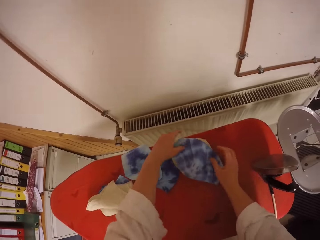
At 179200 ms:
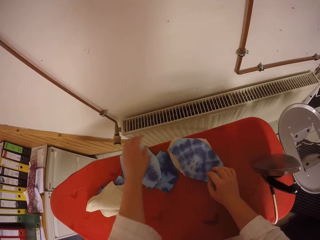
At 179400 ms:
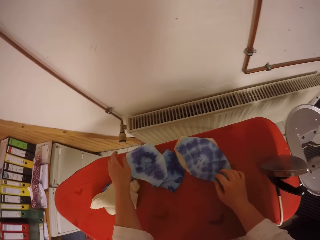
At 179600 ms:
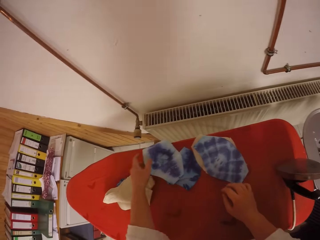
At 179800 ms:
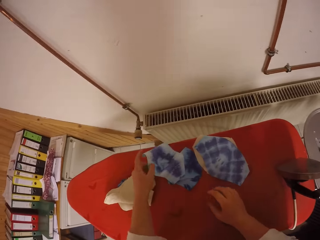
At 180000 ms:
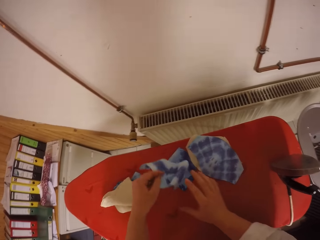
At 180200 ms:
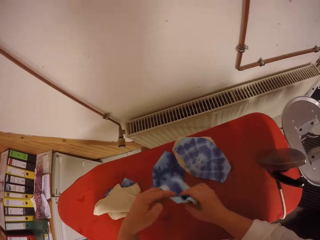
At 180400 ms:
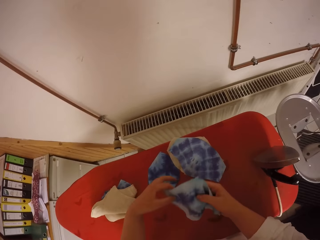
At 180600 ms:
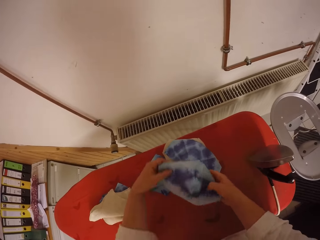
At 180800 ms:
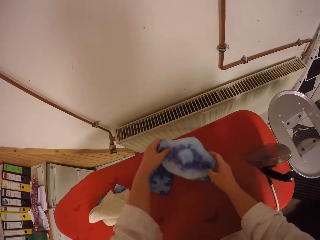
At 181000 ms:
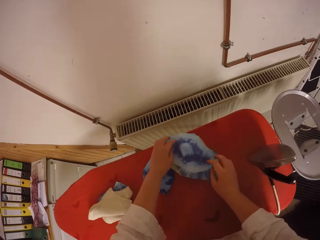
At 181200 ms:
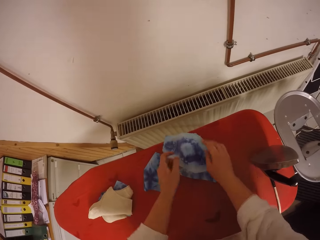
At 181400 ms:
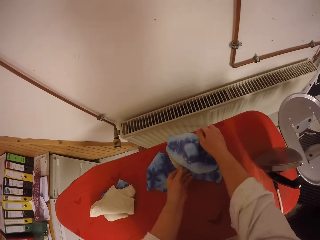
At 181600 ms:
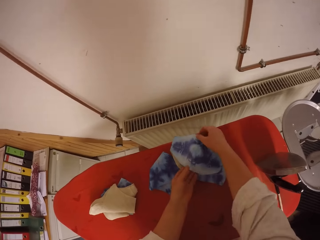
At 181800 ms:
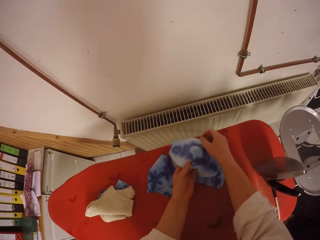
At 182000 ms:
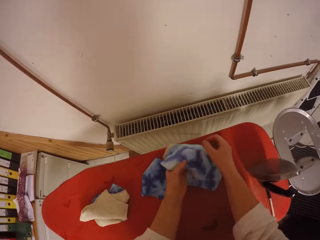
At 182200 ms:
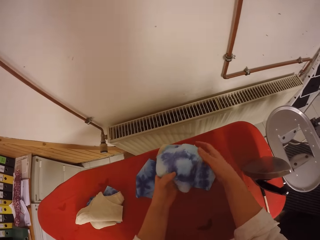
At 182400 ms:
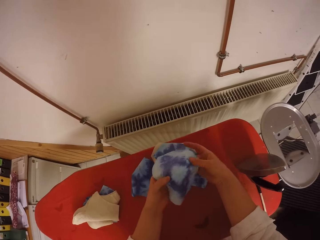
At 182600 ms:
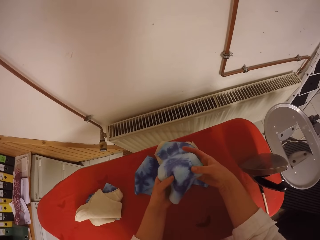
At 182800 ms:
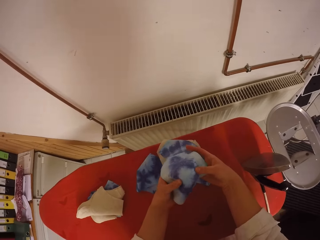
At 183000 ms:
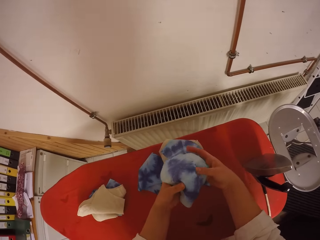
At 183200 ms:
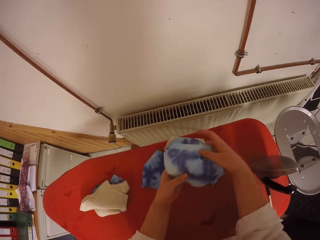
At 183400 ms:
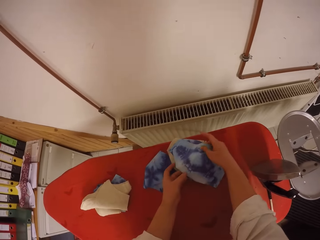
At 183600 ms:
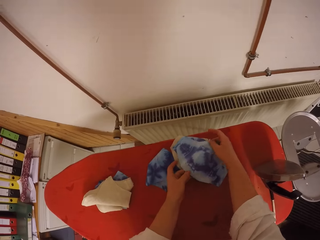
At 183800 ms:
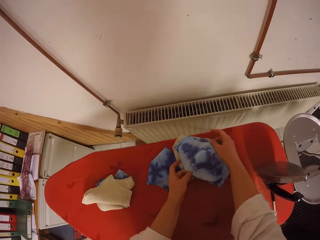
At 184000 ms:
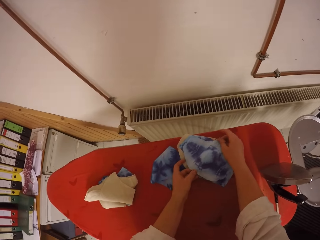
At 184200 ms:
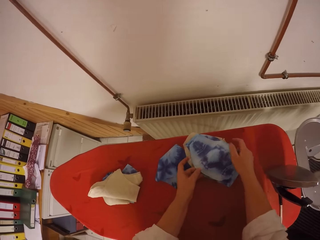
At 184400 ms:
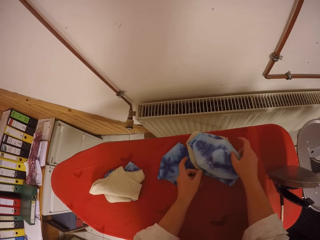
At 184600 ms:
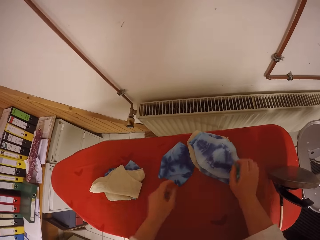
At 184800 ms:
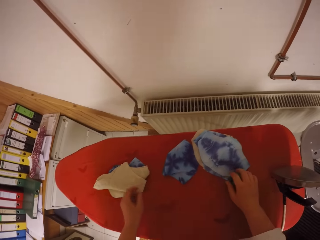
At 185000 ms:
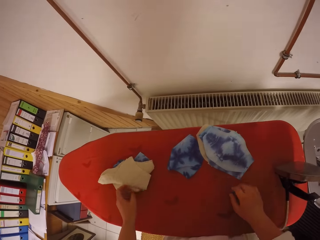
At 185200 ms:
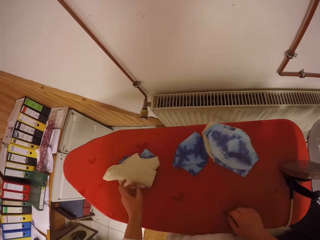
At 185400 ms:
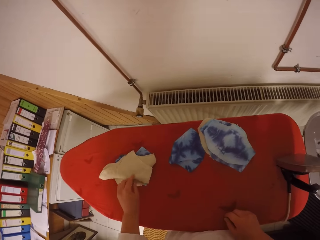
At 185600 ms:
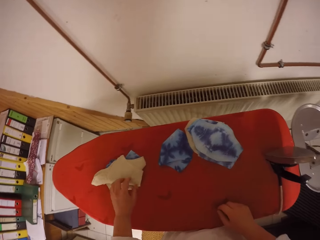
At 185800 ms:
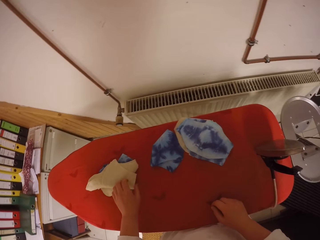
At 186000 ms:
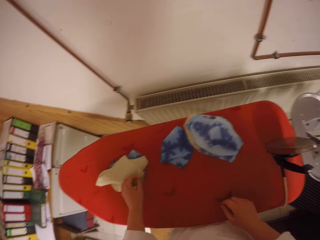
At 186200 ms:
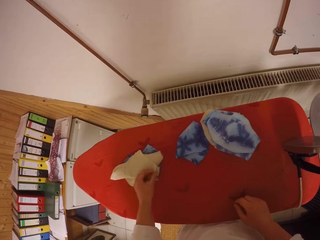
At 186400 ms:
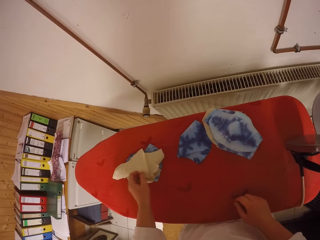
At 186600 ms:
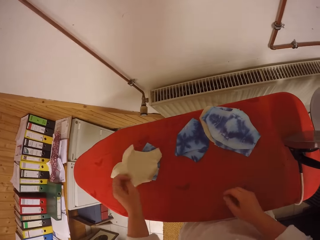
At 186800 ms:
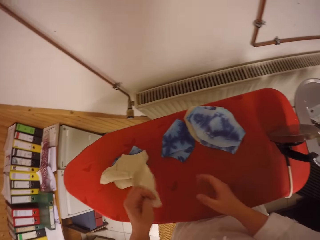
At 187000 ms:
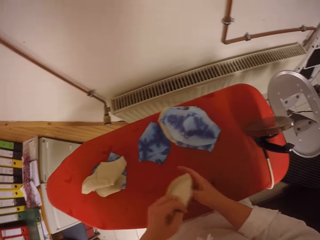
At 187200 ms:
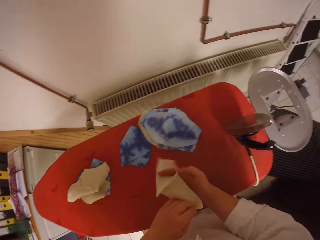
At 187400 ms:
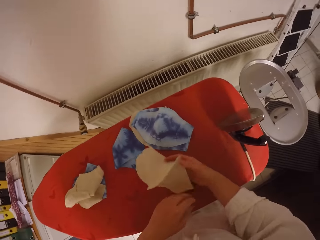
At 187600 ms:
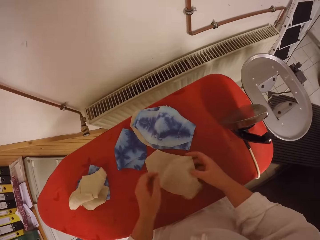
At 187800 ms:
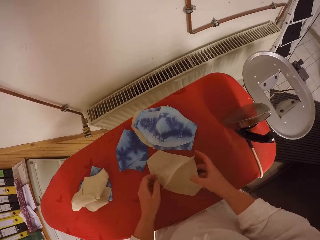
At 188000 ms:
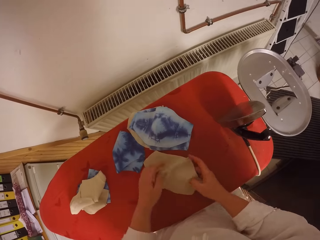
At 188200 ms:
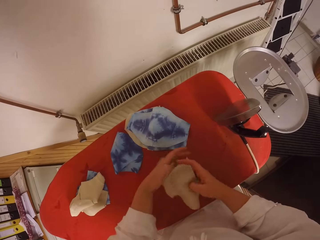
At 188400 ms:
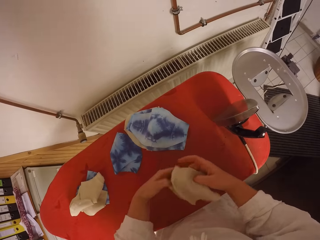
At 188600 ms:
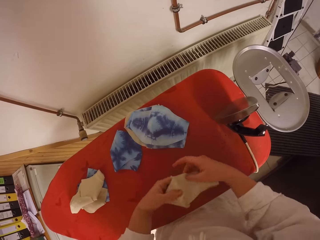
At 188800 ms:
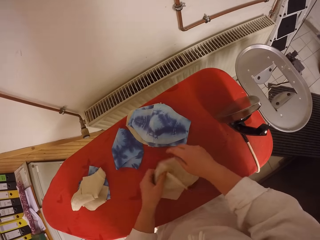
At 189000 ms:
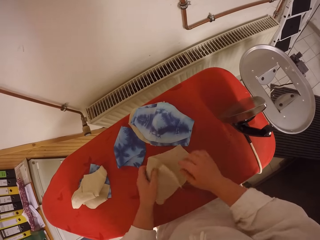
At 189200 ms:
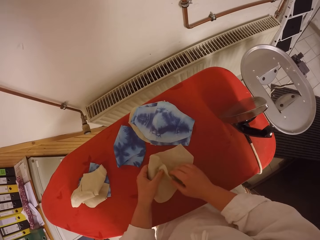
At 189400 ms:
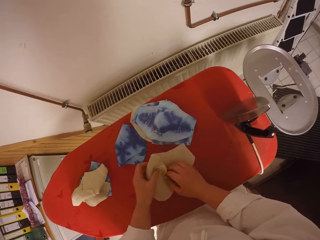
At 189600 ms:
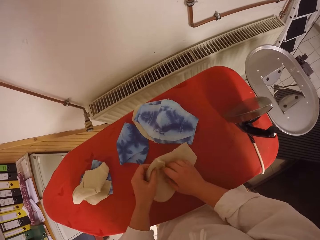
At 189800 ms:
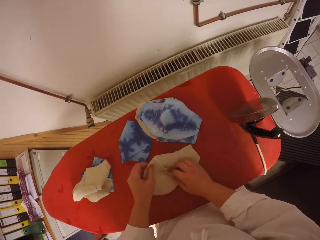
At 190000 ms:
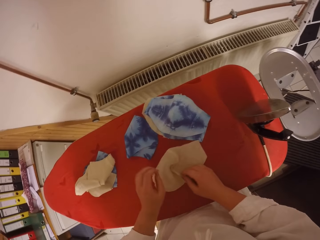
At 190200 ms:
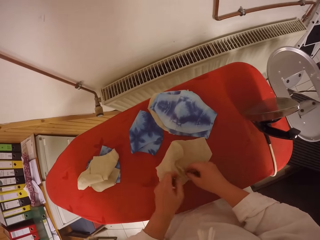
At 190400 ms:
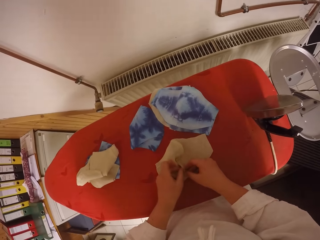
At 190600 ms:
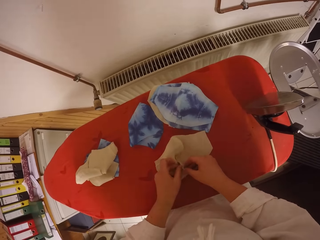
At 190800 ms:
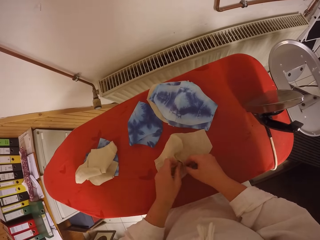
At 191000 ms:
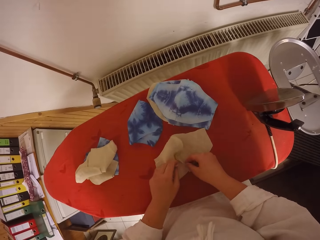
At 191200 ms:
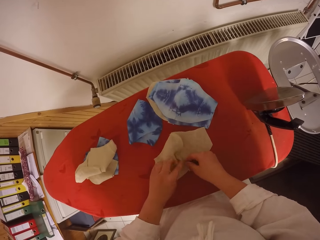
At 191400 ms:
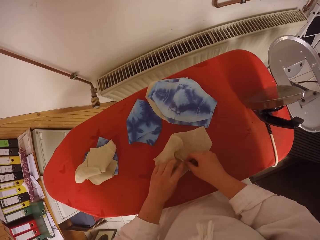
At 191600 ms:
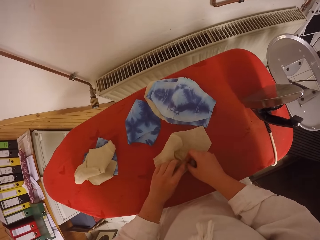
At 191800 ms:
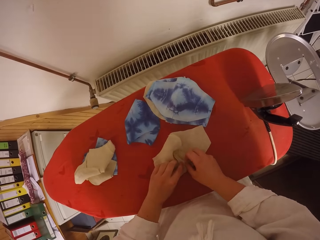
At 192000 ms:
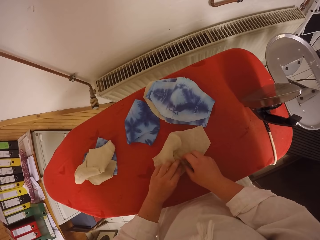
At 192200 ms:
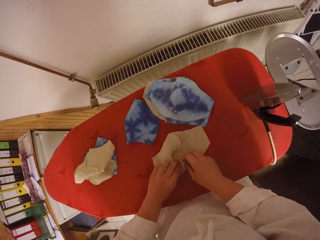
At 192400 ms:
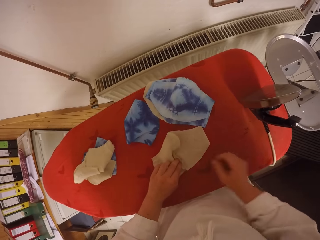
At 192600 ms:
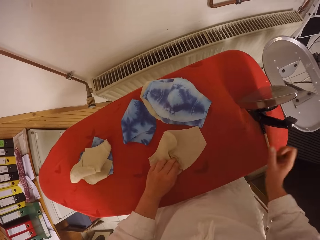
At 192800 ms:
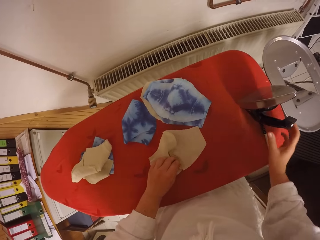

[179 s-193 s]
The camera wearer holds the fabric with both hands. She drops the fabric on the fabrics on the ironing table with both hands. She arranges the fabric. She picks the fabric from the ironing table with her left hand. She holds the fabric with both hands. She drops the fabric on the fabrics on the ironing table with both hands. She picks the fabric from the ironing table with both hands. She adjusts the fabric with both hands. She drops the fabric on the fabrics on the ironing table with both hands. She picks the fabric from the ironing table with her left hand. She opens the fabric with both hands onto the ironing table. She adjusts the fabric with both hands on the ironing table. She puts the fabric on the table. She straightens the fabric with both hands on the ironing table.

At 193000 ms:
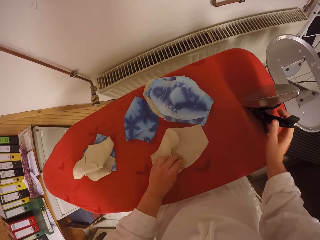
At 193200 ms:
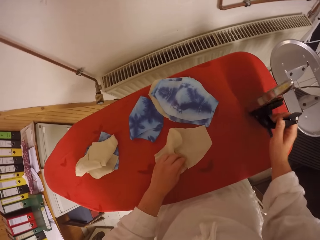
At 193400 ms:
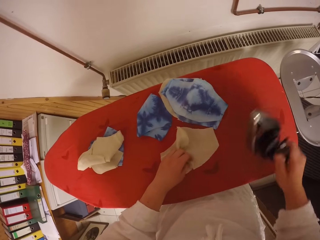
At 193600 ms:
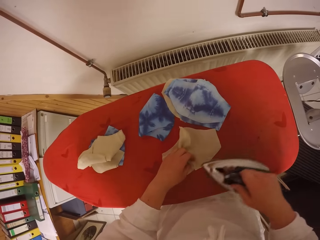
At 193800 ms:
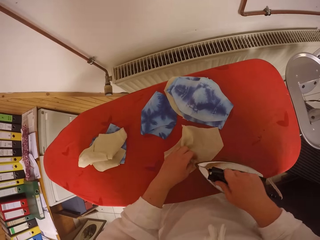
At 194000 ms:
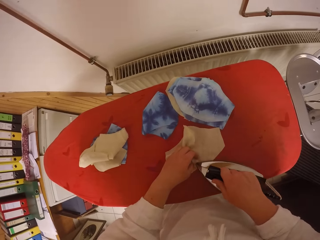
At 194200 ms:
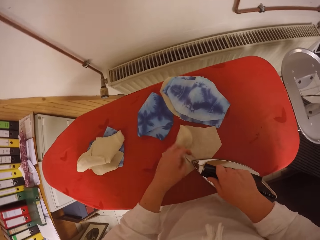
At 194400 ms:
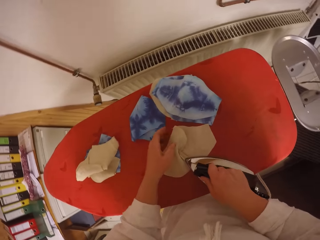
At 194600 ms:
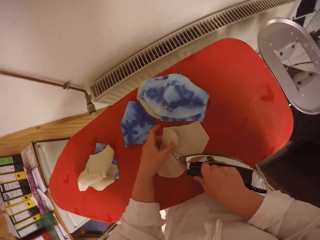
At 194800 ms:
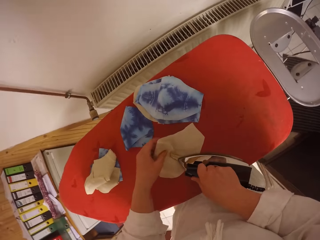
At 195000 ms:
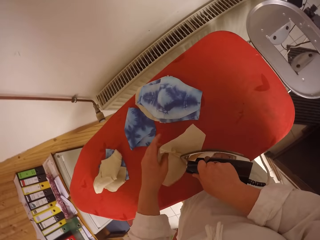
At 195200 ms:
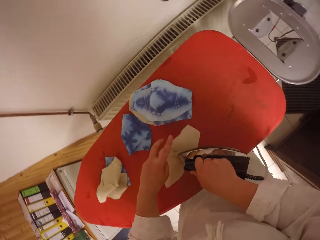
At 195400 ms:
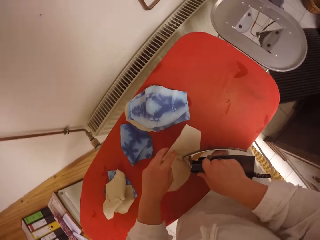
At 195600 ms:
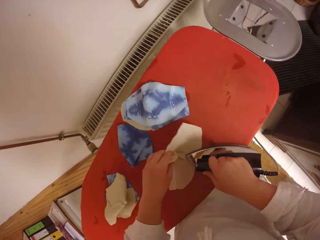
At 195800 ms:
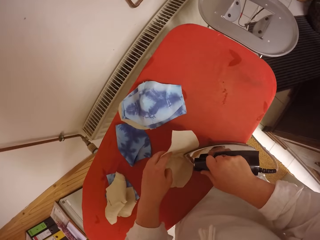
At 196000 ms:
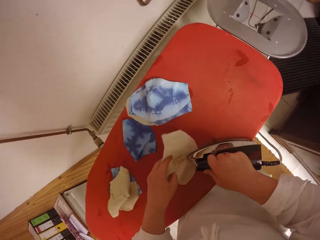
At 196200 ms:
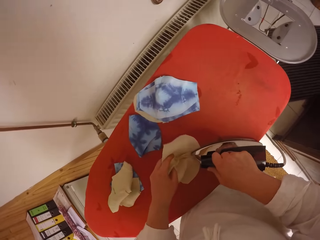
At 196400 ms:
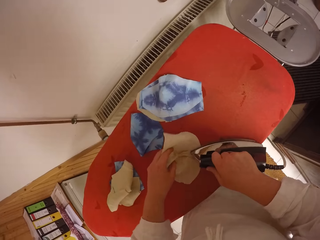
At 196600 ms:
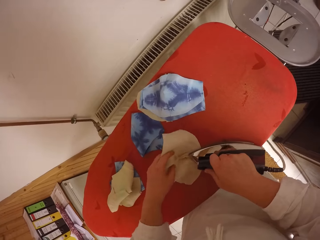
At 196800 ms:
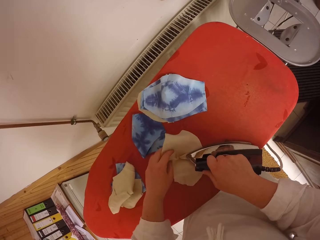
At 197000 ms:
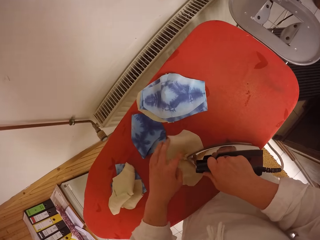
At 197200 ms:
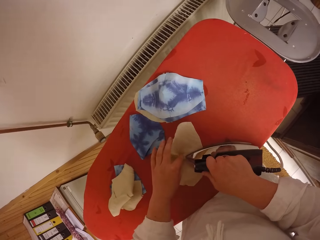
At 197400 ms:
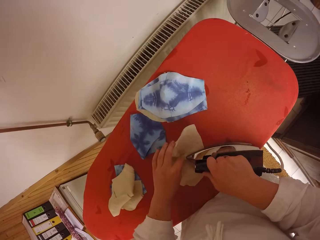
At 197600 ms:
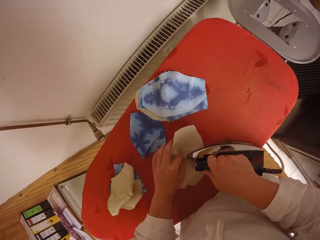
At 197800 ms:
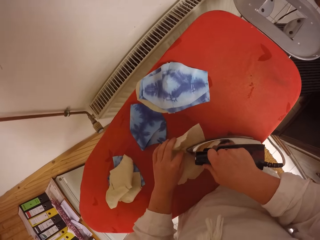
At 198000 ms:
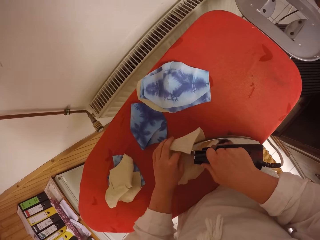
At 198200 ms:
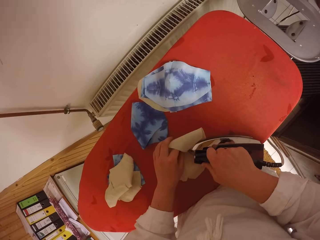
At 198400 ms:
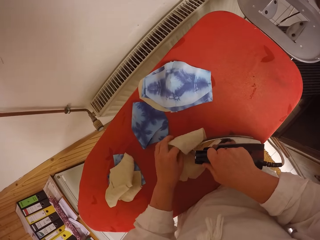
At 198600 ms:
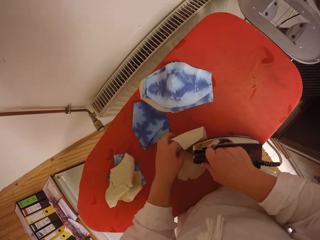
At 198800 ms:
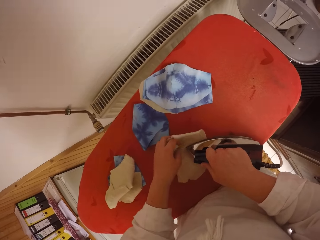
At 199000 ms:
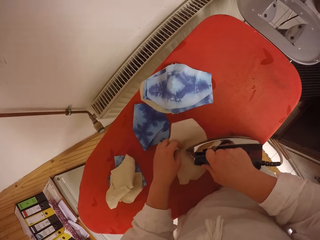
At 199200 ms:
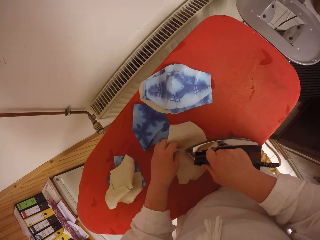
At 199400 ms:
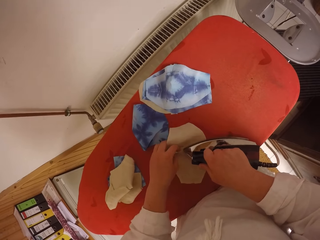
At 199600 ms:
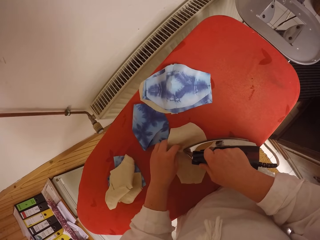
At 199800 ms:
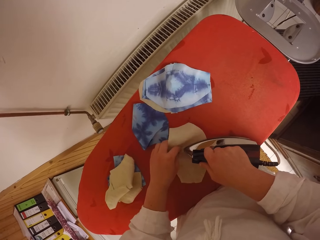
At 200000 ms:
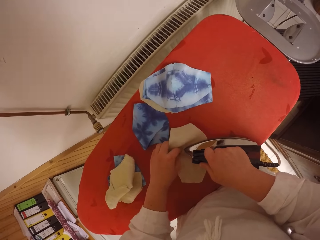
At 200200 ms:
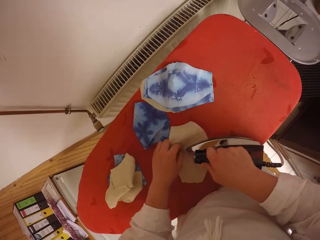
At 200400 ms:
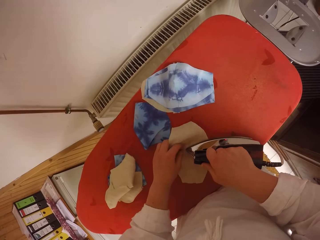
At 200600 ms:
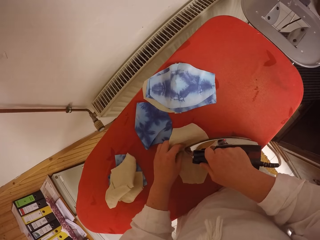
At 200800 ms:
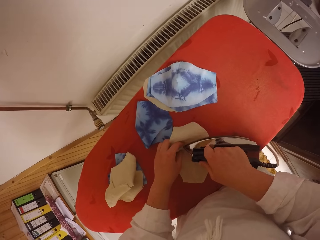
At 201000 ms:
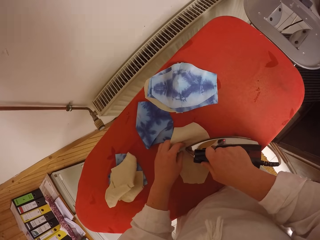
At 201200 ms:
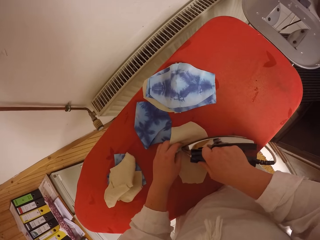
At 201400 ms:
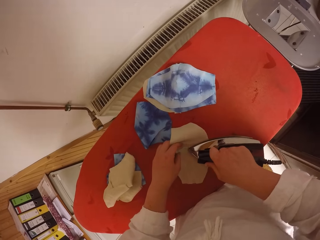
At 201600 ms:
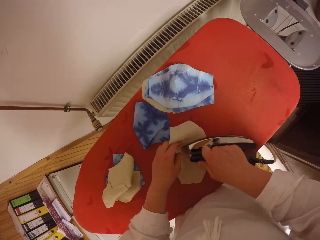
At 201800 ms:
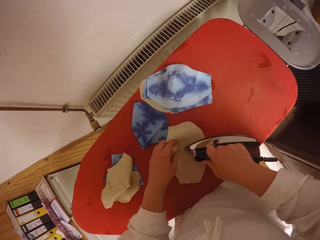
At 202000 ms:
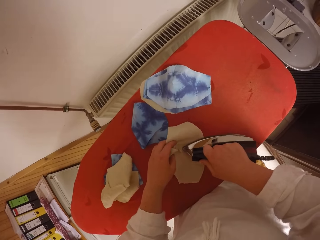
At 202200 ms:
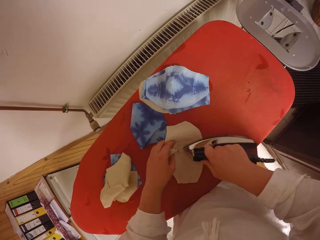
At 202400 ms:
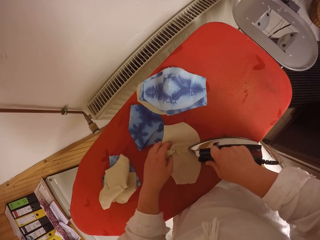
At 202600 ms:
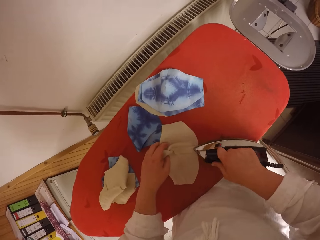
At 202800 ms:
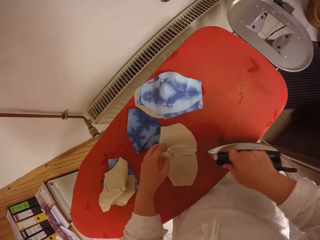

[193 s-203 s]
The camera wearer picks the electric iron from the ironing table with her right hand. She irons the fabric with the electric iron on her right hand. She adjusts the fabric with her left hand.
